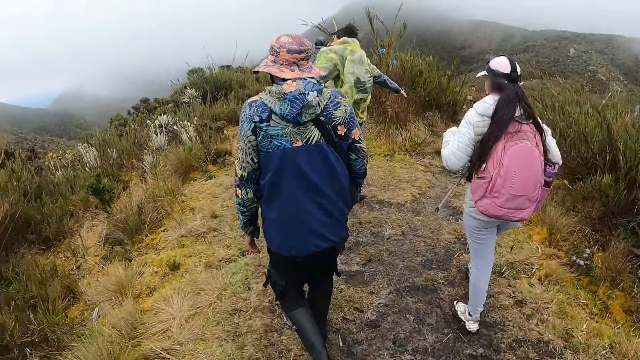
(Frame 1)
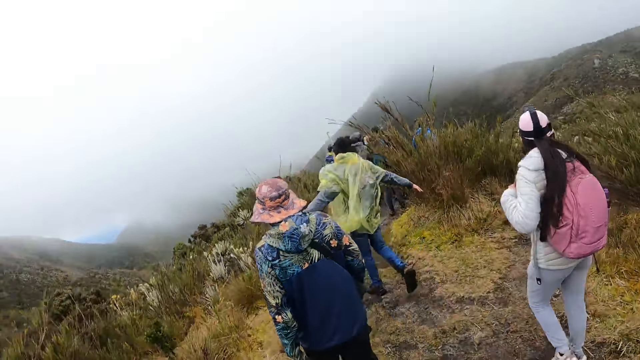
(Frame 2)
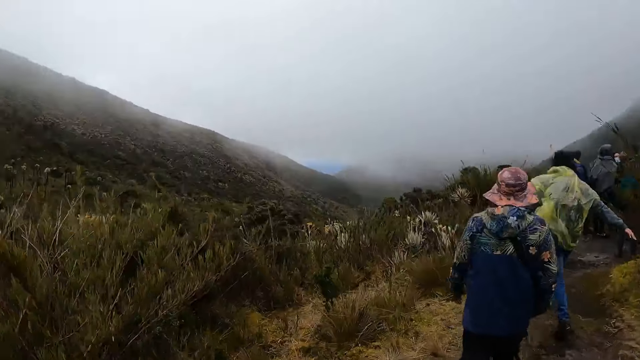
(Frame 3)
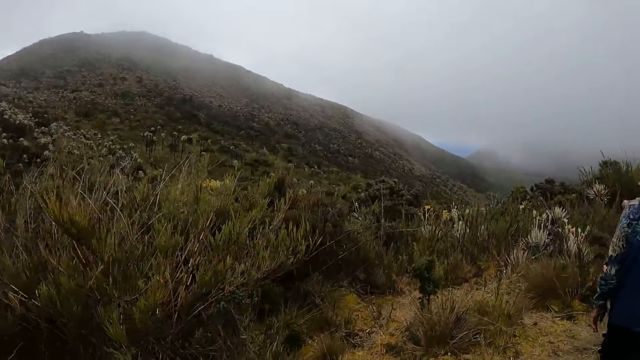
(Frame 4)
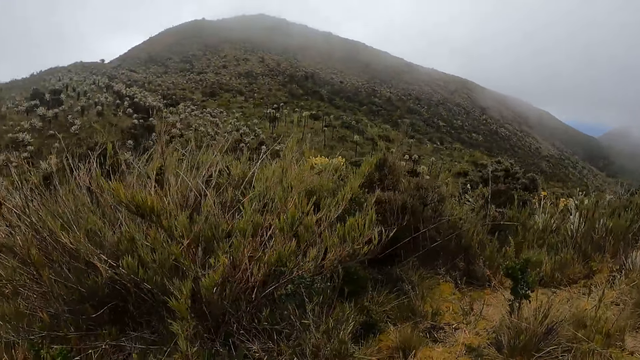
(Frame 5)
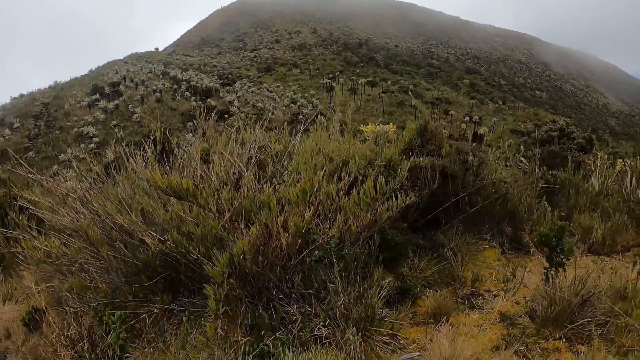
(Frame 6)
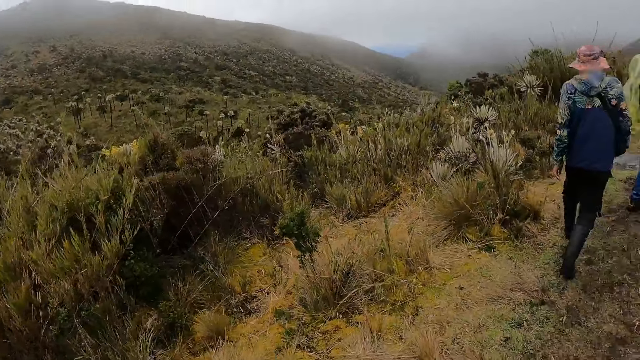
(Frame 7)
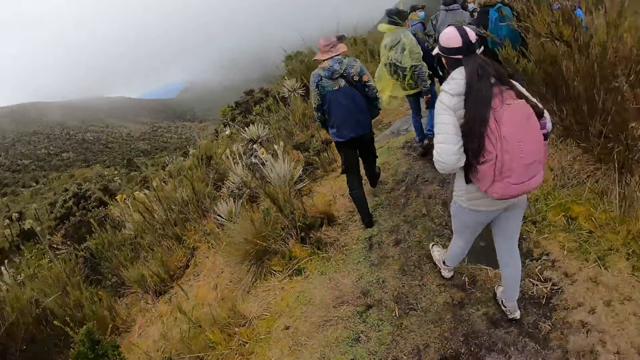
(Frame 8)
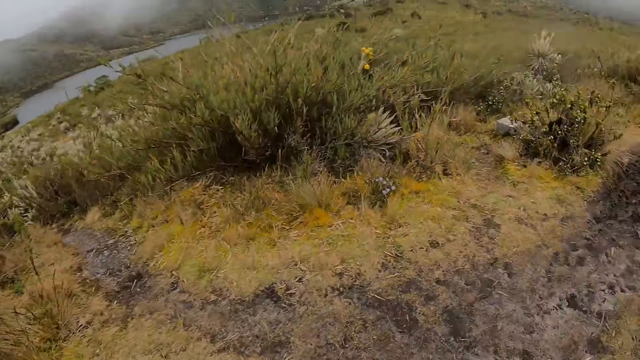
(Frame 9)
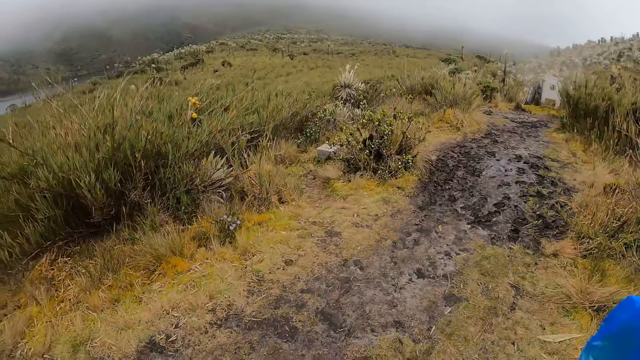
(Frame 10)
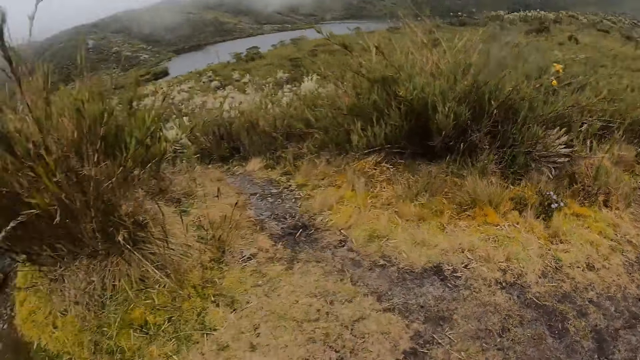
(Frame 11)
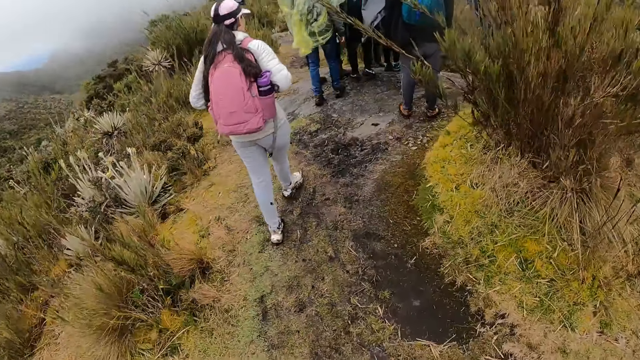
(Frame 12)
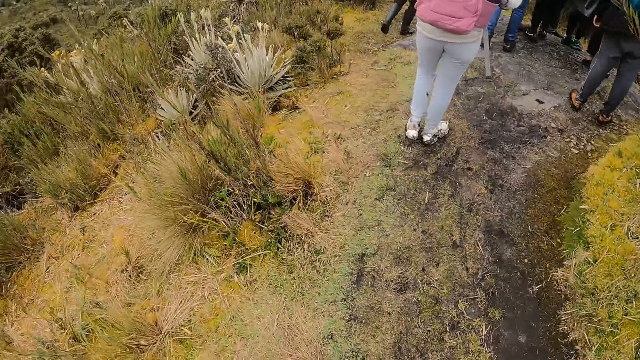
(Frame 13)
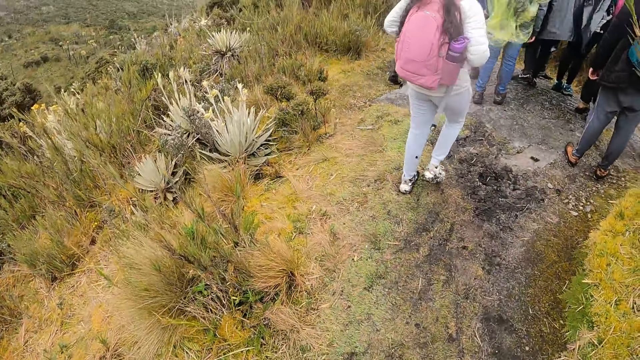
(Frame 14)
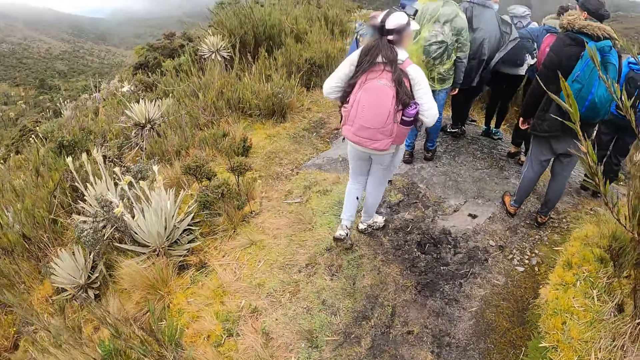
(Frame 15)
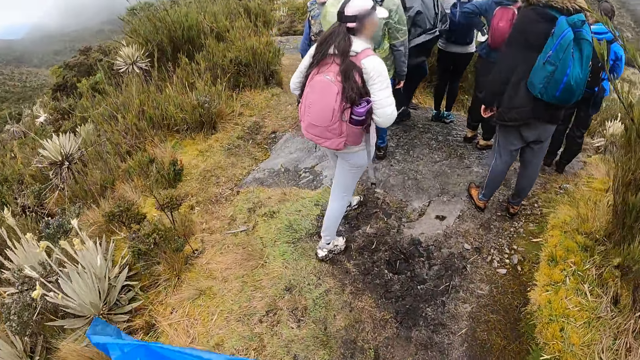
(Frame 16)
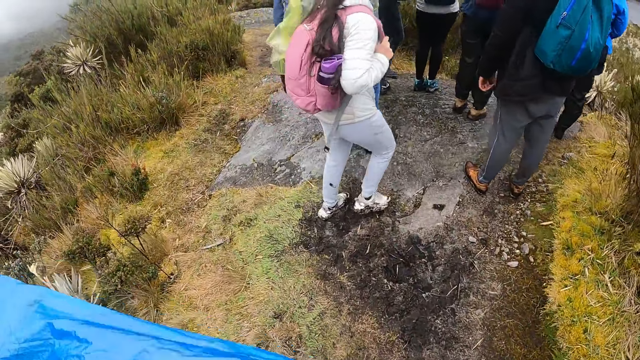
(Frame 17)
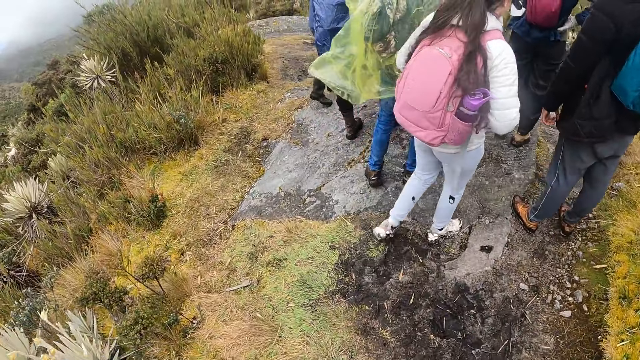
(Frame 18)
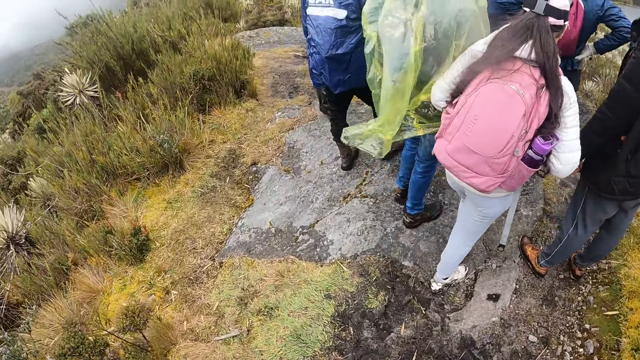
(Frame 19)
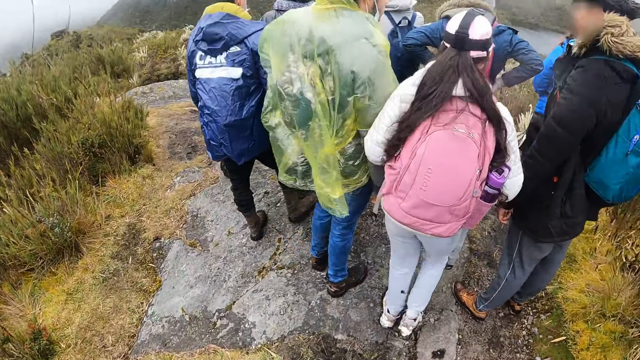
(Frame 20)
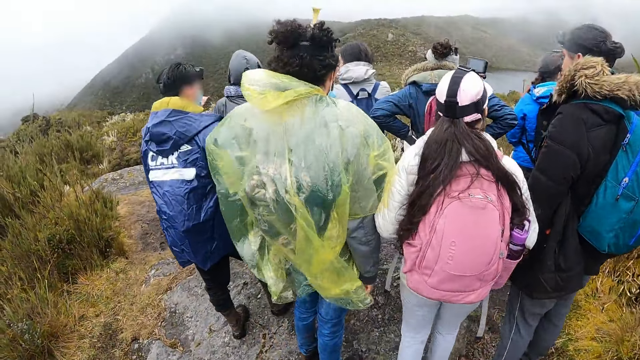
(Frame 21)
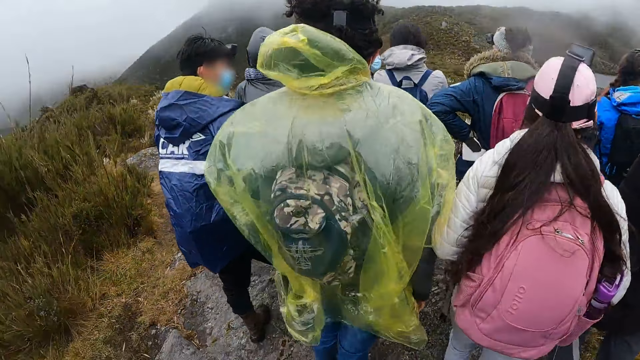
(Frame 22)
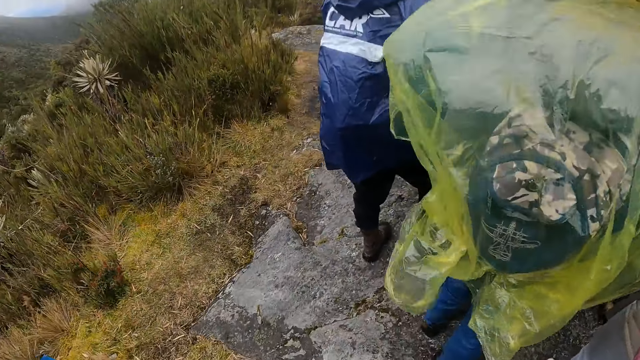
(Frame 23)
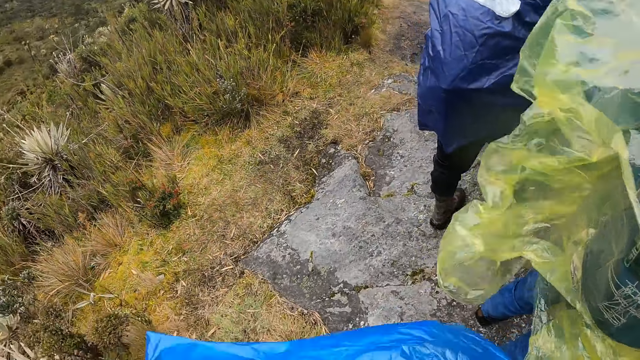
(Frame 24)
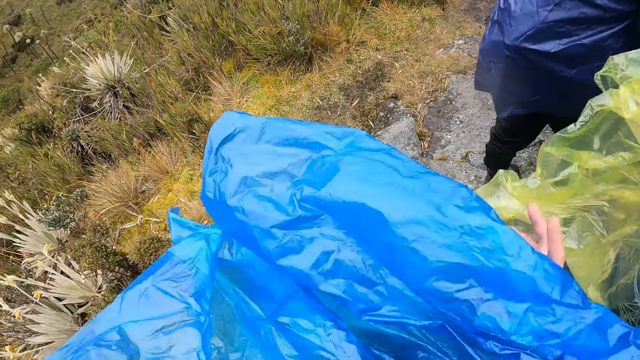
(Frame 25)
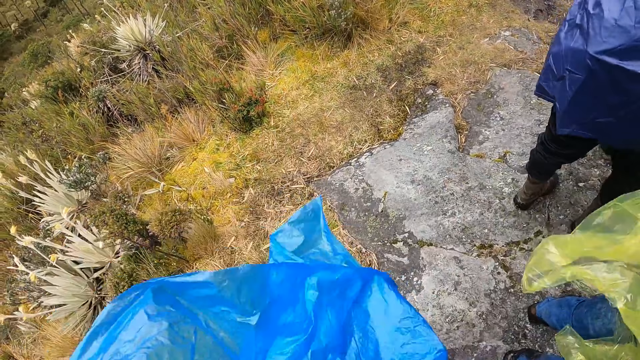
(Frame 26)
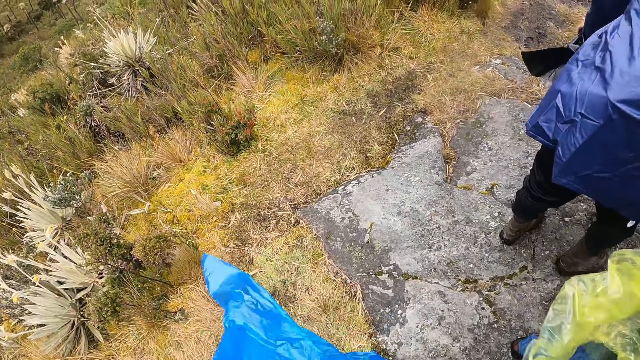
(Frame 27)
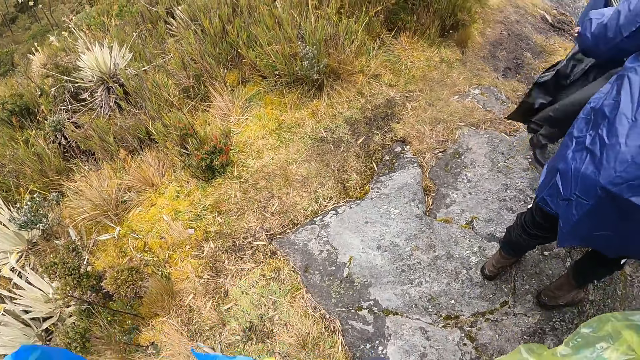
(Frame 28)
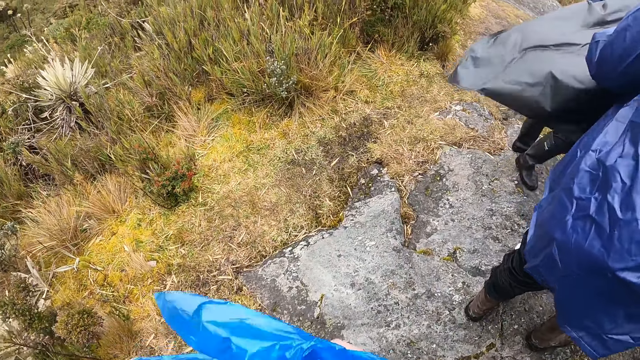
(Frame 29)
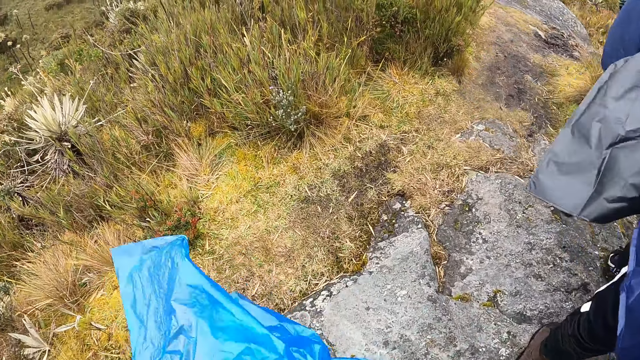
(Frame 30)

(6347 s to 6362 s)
A person stretches the hand. The person stands at the shrub. Another person stands at the shrub. The camera wearer holds the paper. They hold the paper again.

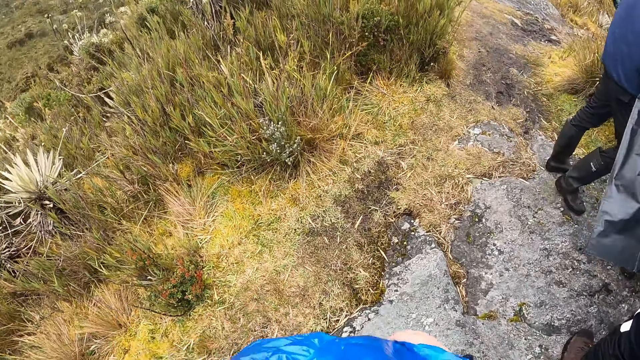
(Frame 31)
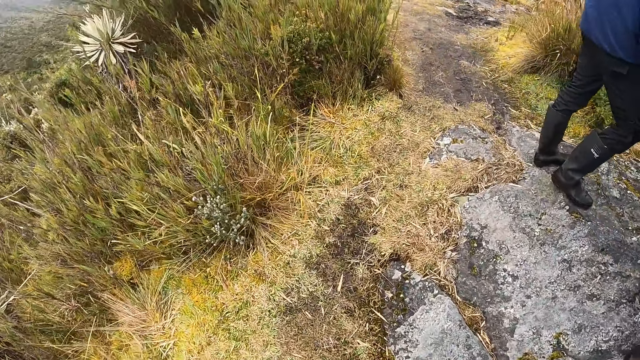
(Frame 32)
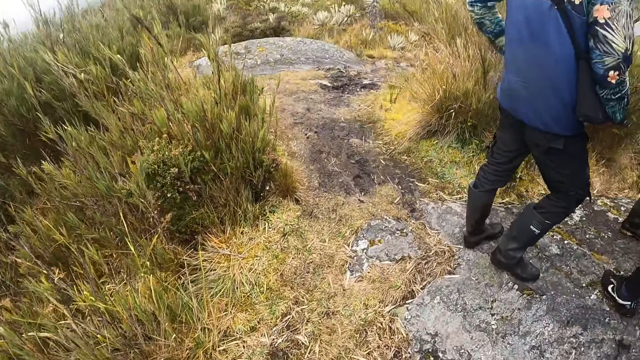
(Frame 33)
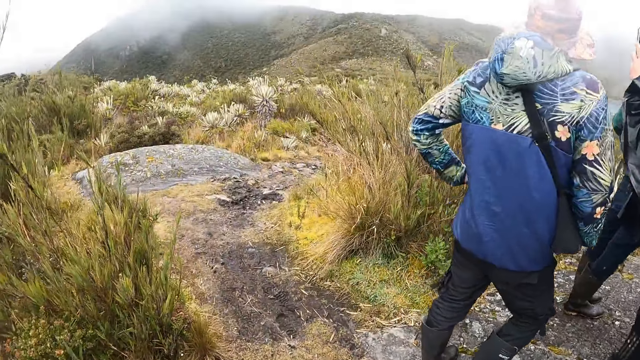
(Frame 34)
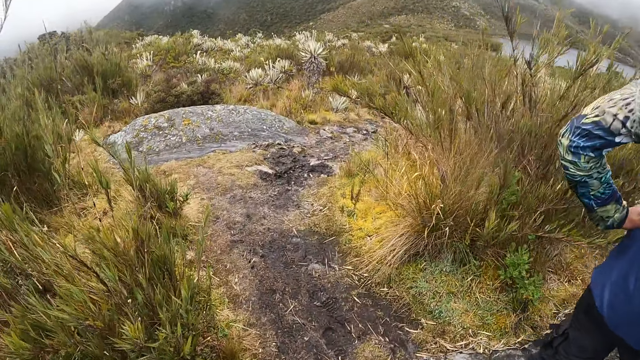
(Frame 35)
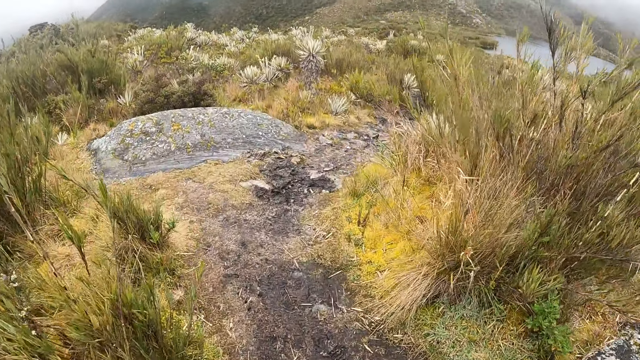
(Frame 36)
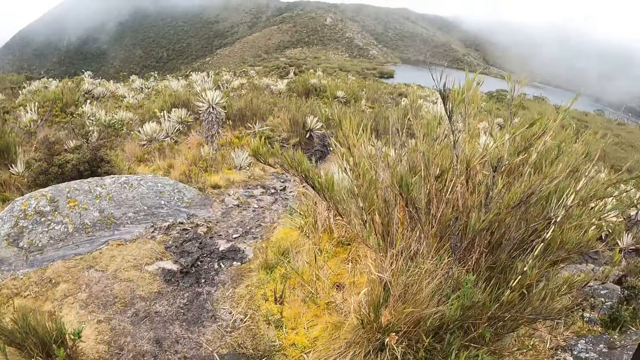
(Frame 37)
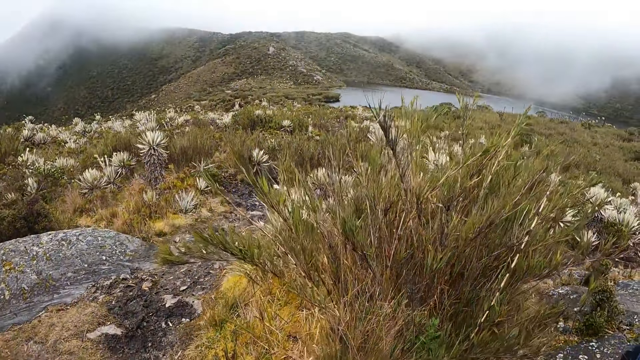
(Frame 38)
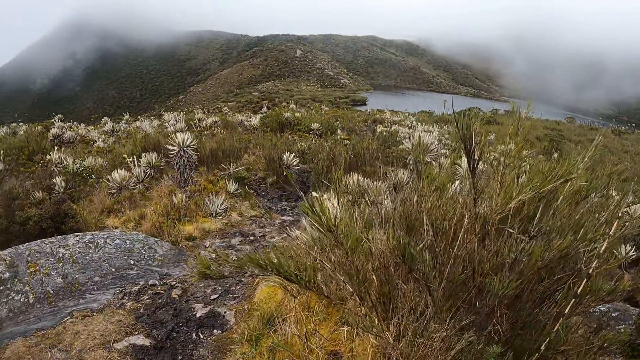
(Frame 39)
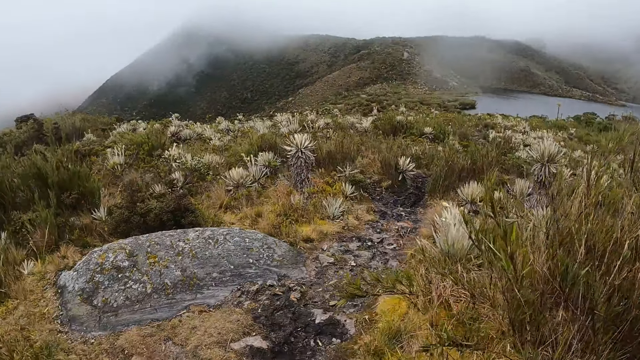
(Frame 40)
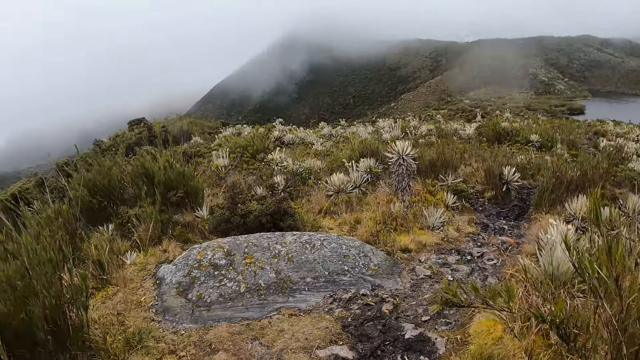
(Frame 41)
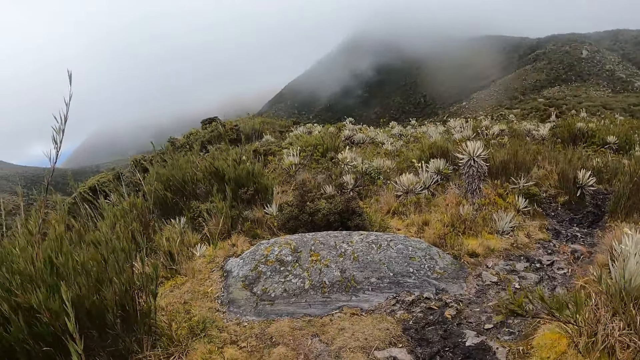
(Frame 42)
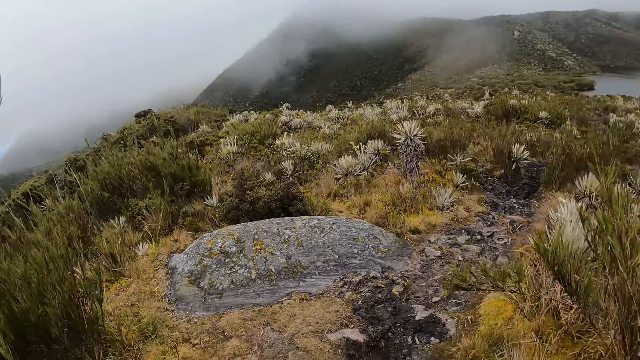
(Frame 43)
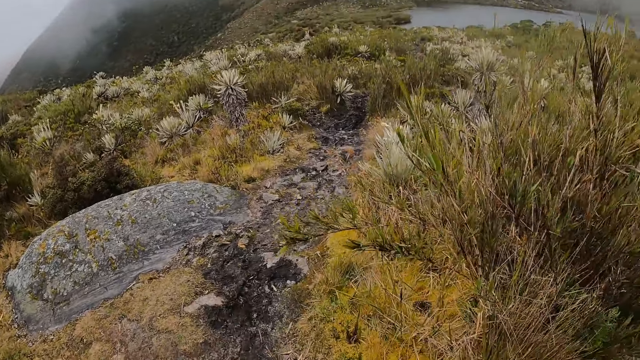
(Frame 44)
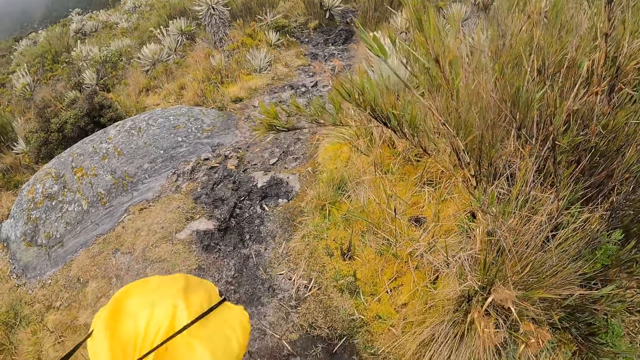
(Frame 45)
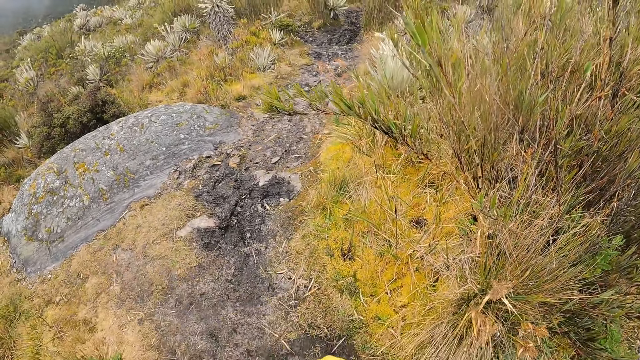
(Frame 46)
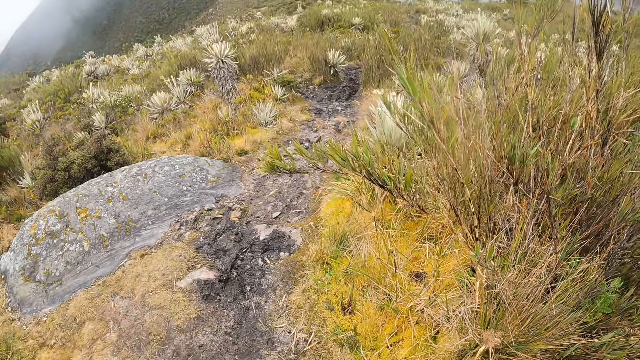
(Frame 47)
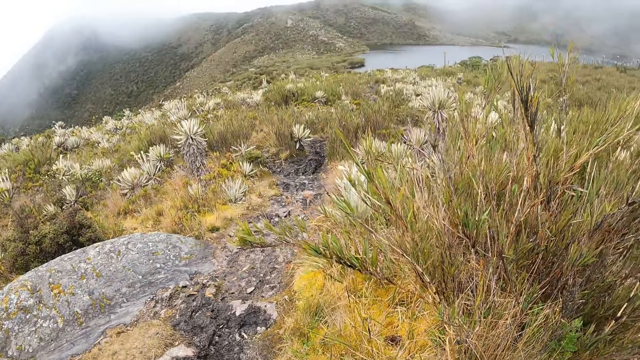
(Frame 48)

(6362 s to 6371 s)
The camera wearer holds the bag.
